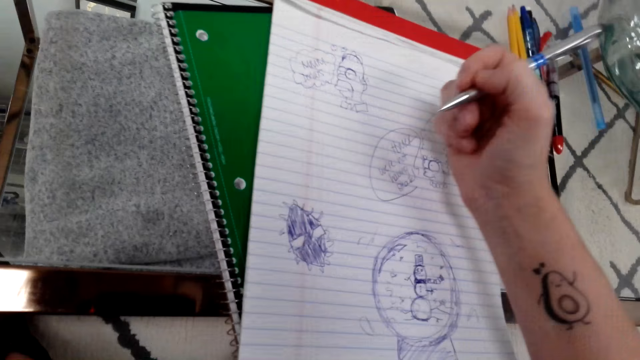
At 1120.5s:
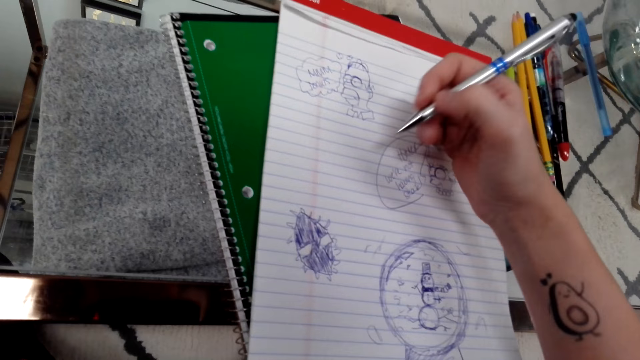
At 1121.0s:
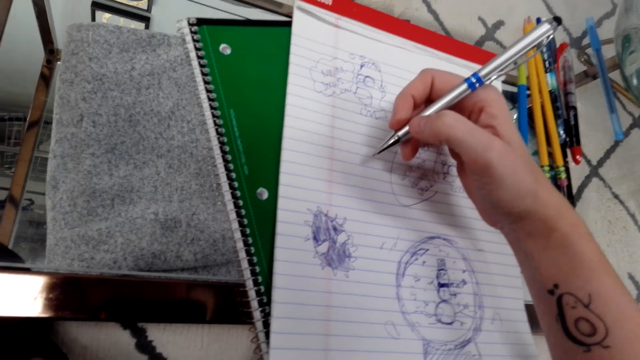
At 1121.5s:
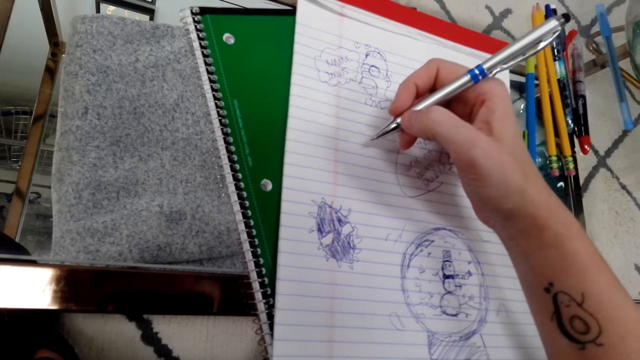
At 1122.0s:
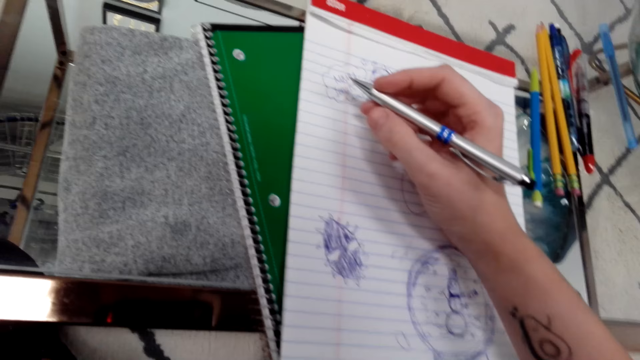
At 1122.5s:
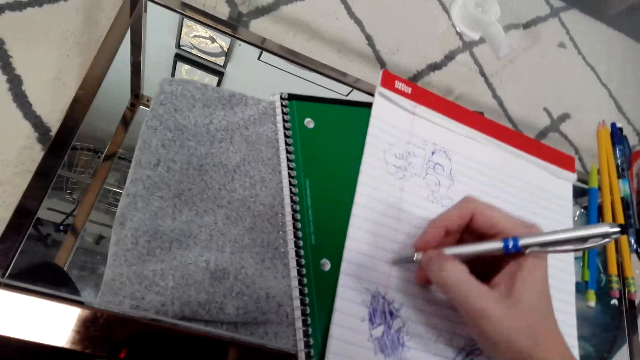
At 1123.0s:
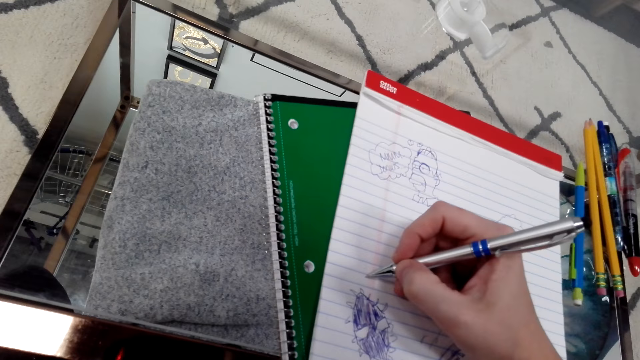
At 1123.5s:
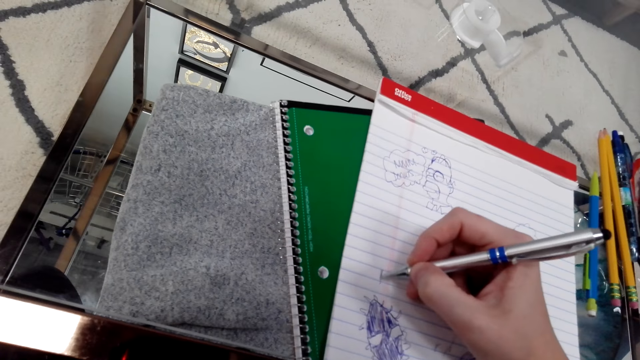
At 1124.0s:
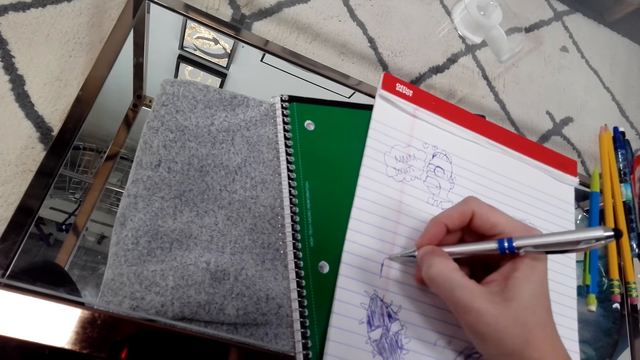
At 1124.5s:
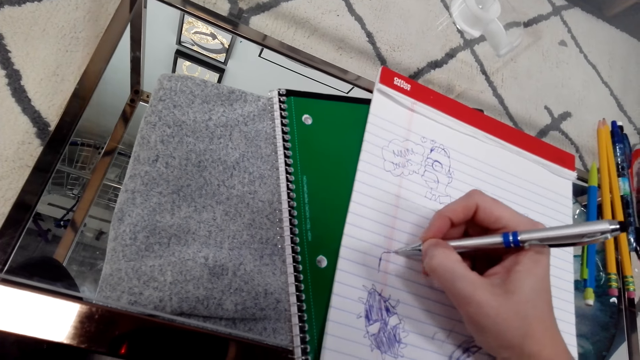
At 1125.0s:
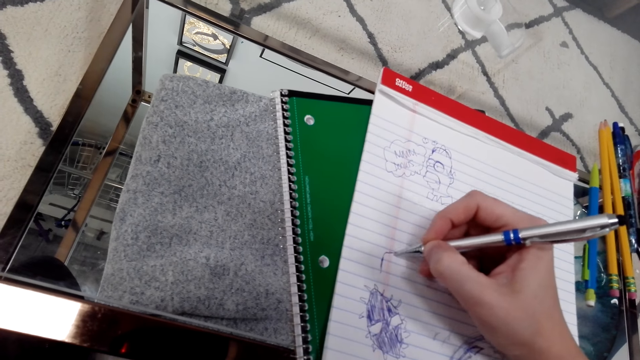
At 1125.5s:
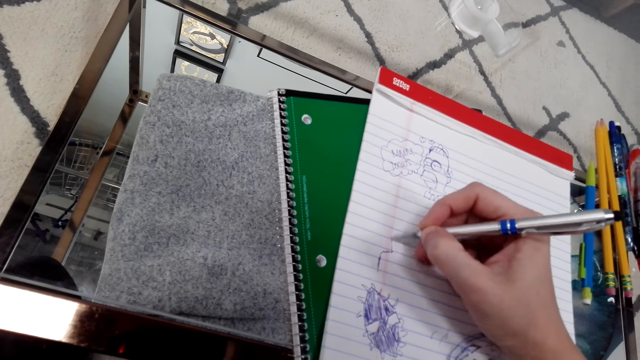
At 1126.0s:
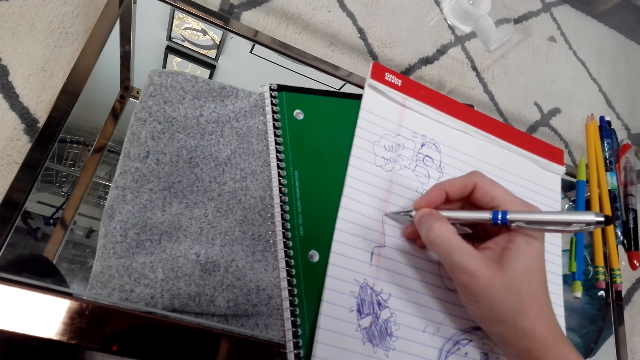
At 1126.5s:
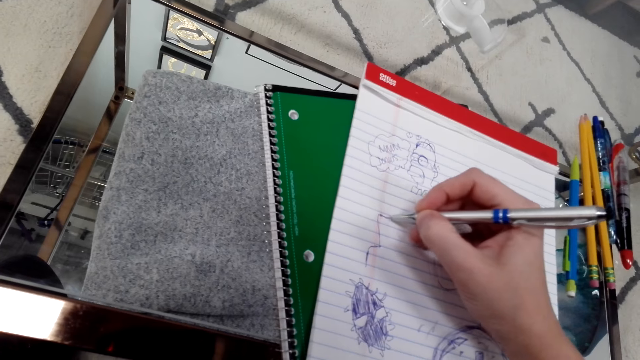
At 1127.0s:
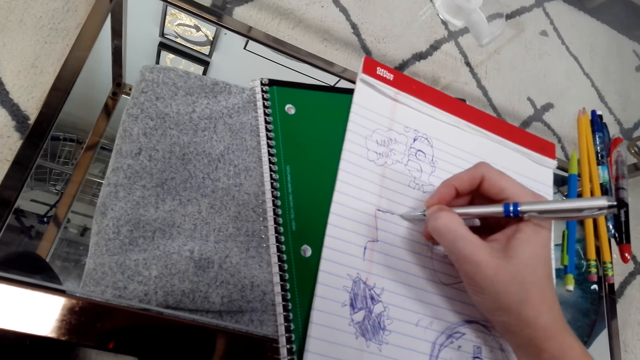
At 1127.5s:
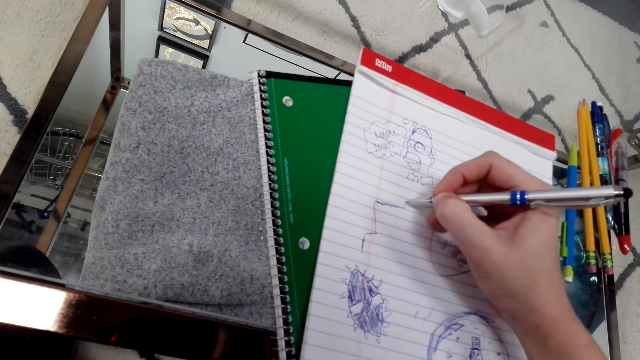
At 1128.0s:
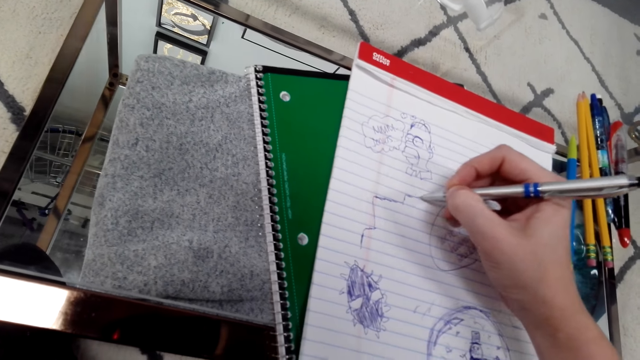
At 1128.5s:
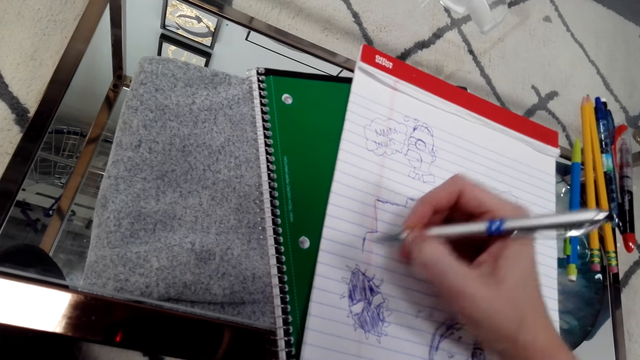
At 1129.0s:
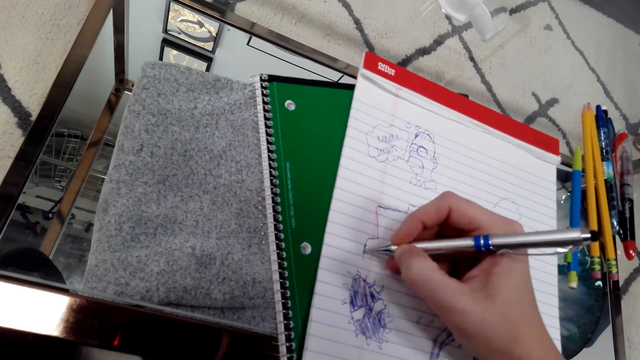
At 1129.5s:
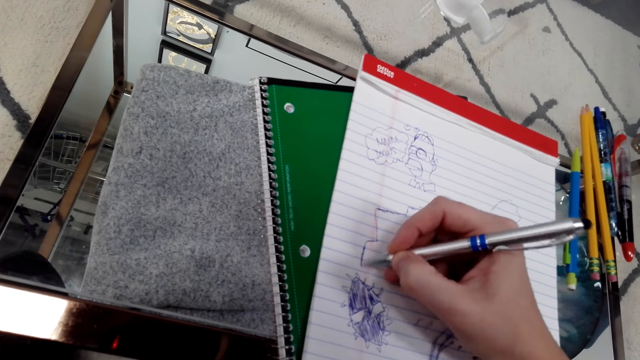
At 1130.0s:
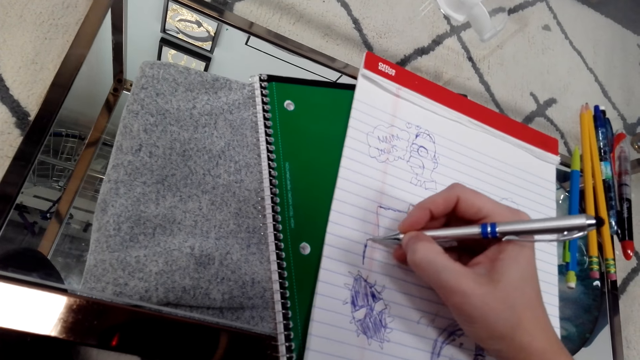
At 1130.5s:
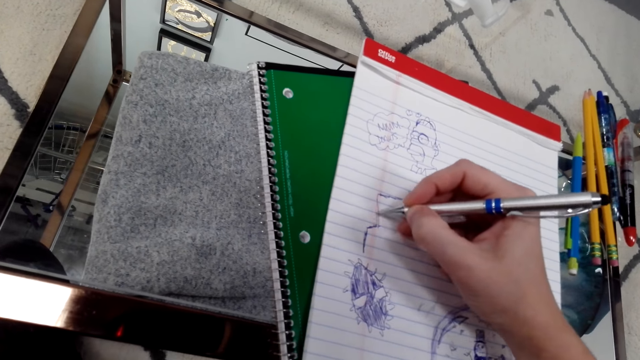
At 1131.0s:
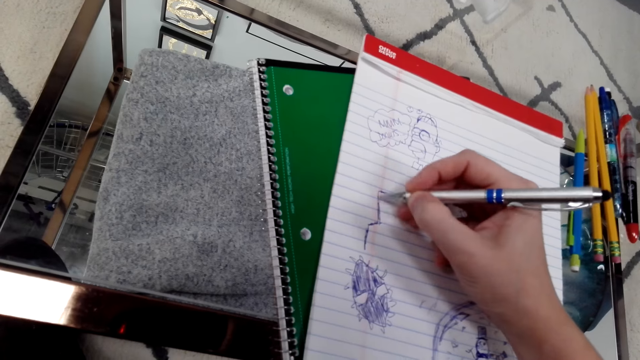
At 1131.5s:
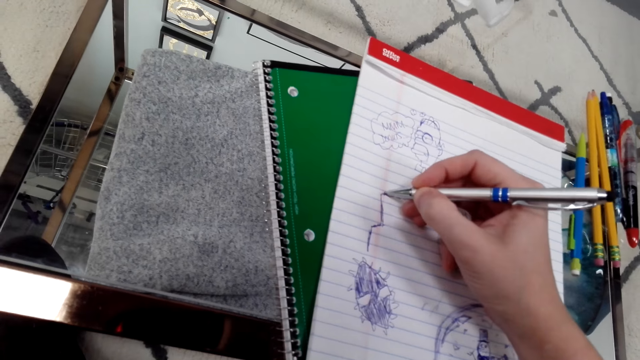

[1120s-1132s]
The camera wearer looks at the book. They draw art on the book with the pen.

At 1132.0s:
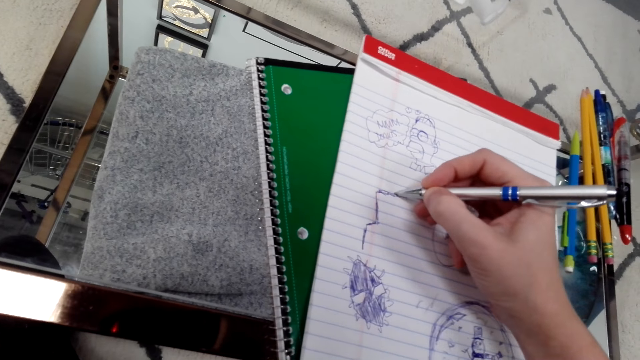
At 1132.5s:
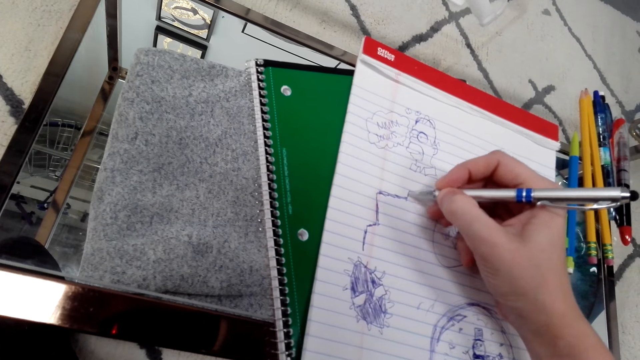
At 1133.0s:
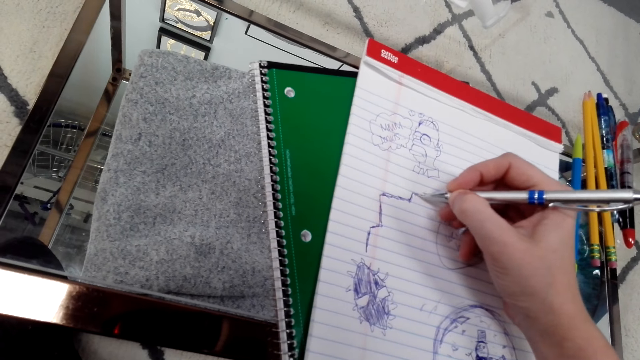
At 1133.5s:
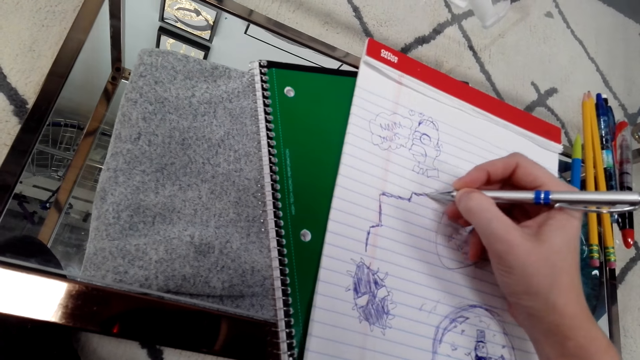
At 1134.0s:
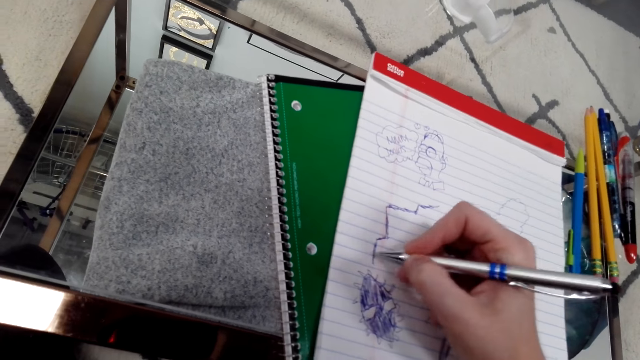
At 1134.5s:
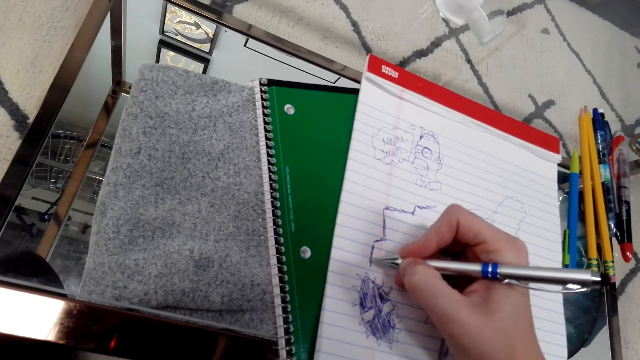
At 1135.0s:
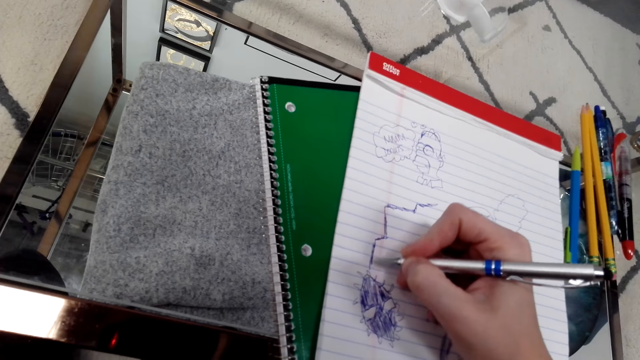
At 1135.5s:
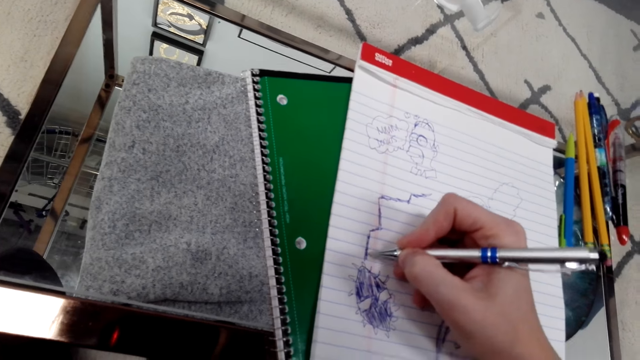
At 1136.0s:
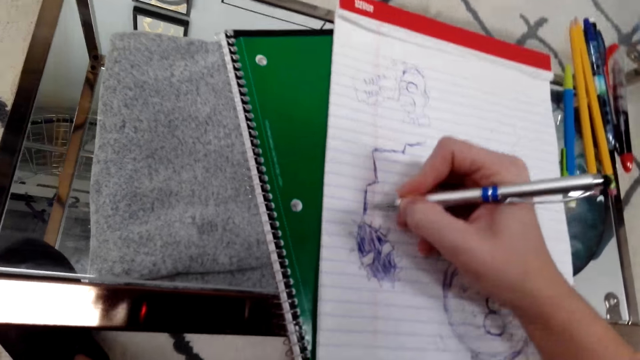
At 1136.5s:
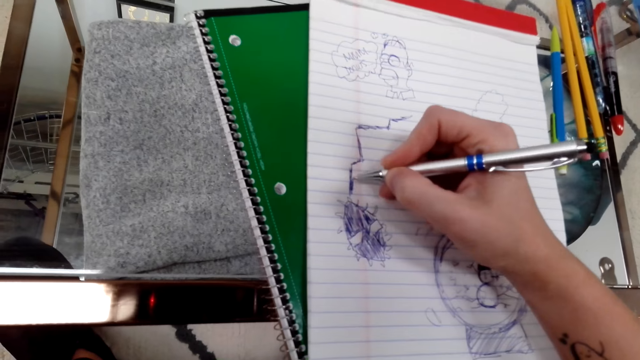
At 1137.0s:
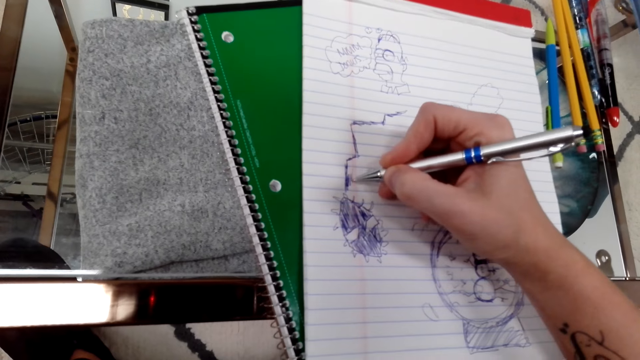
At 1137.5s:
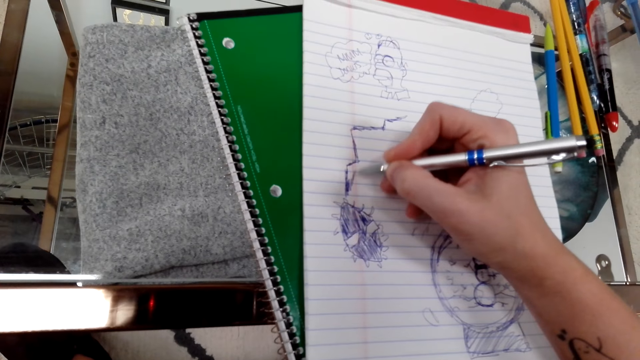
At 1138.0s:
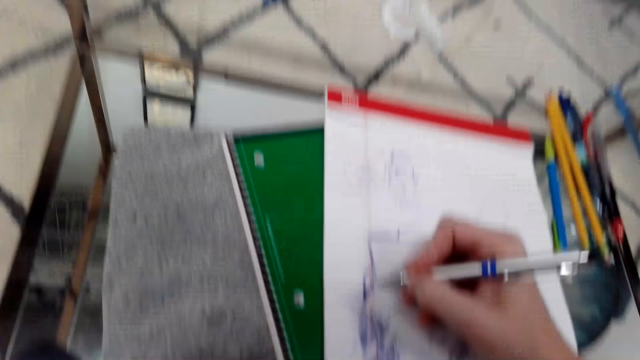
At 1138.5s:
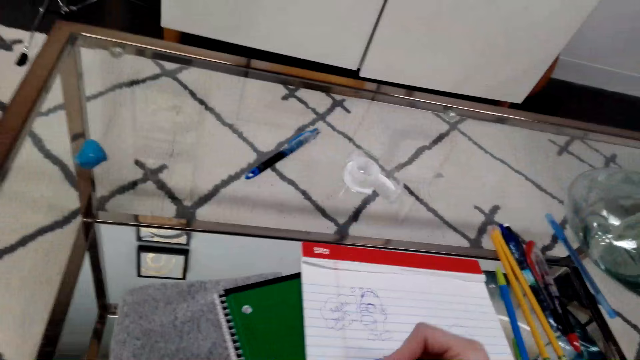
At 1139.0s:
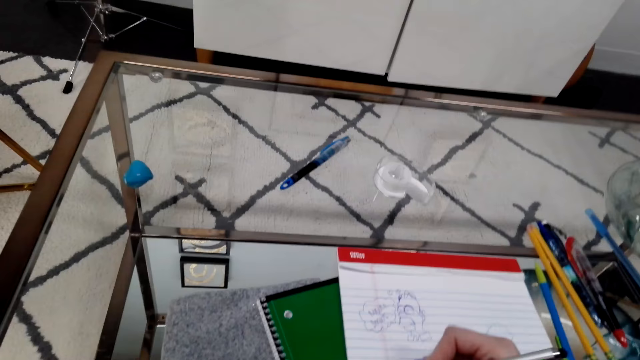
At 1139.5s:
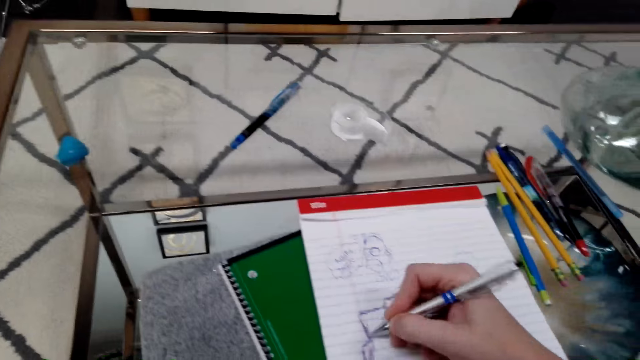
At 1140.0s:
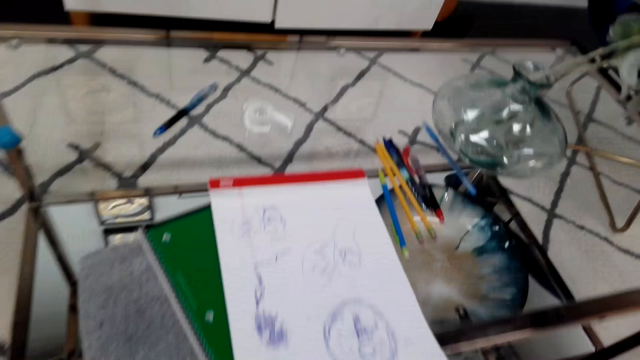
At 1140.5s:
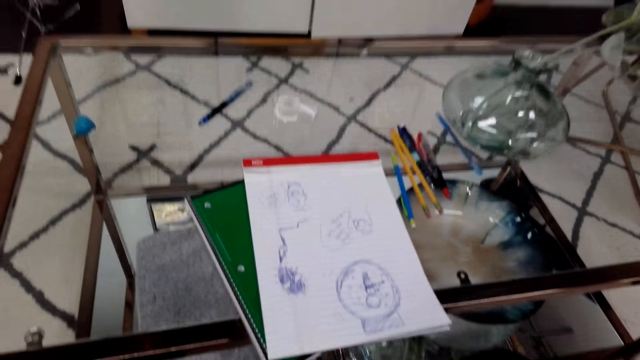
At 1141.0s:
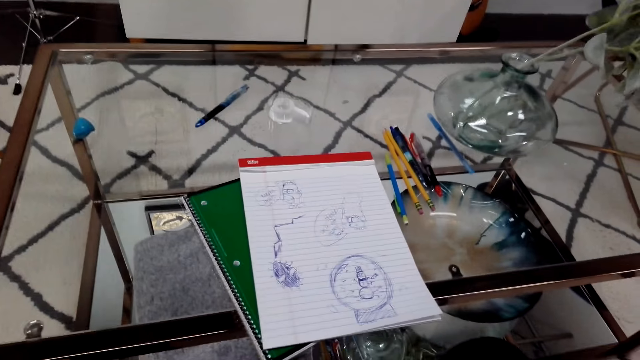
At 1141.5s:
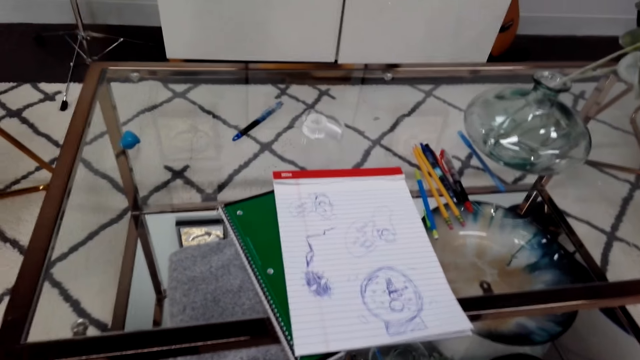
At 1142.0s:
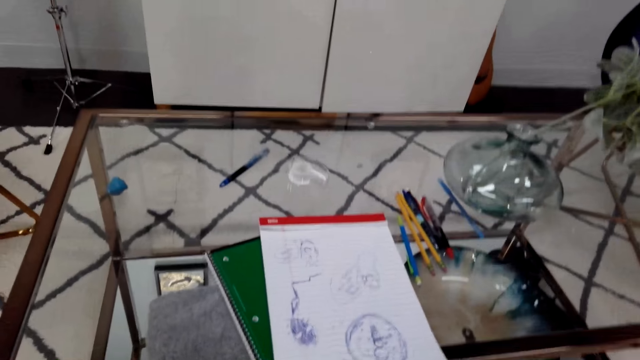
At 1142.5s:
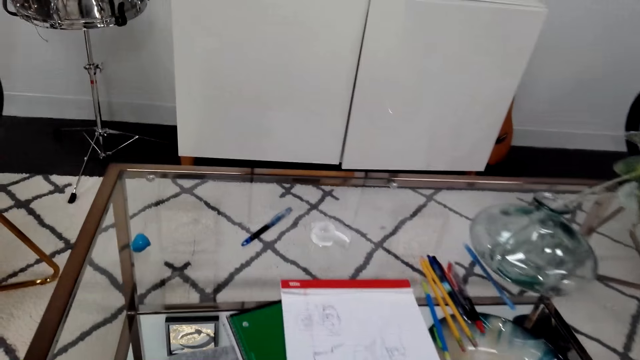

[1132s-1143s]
The camera wearer moves back from the book. They take the phone.
